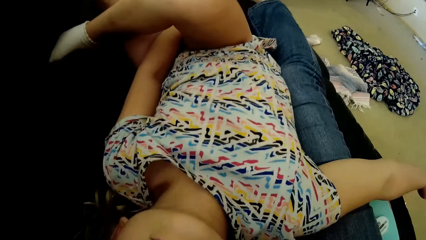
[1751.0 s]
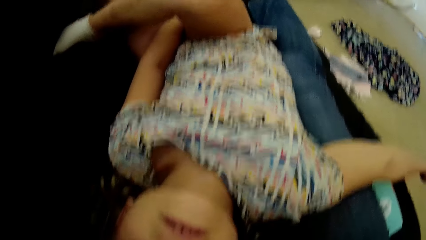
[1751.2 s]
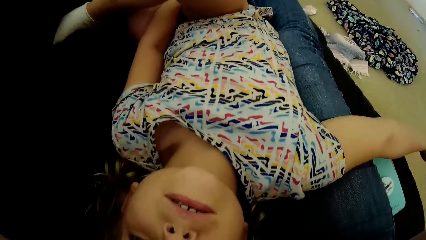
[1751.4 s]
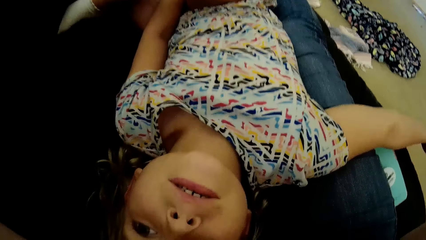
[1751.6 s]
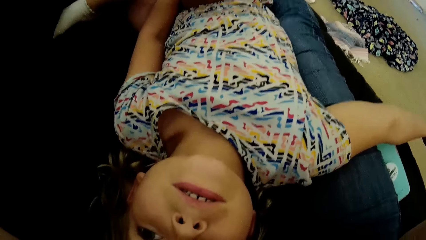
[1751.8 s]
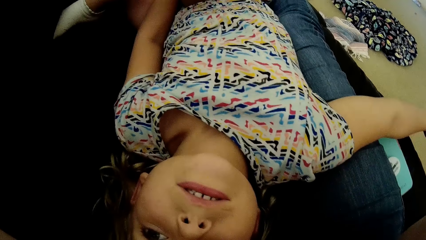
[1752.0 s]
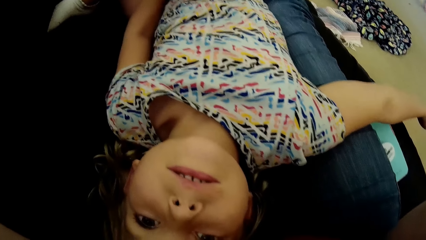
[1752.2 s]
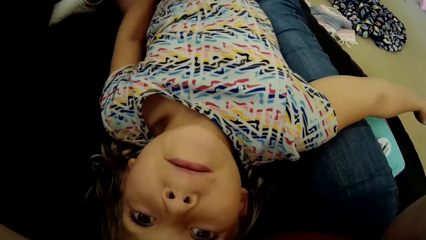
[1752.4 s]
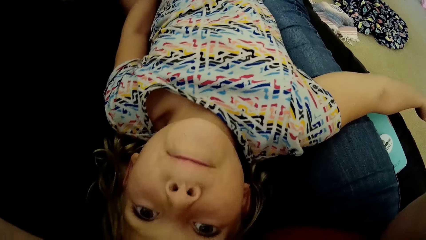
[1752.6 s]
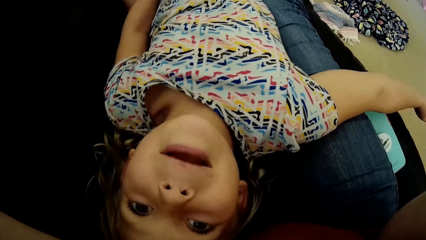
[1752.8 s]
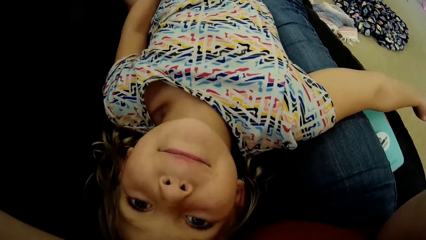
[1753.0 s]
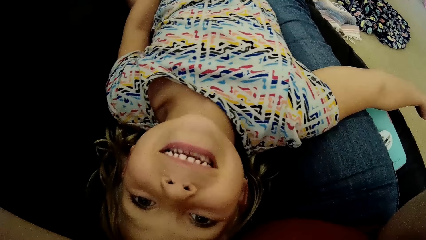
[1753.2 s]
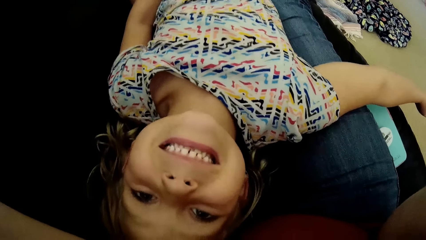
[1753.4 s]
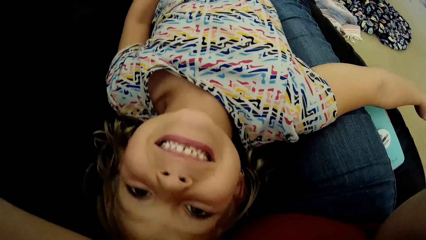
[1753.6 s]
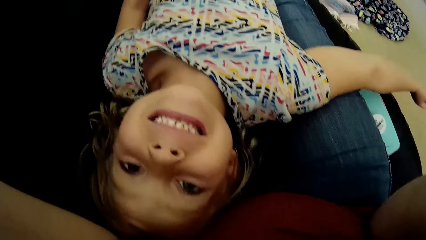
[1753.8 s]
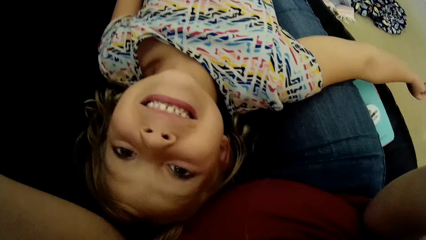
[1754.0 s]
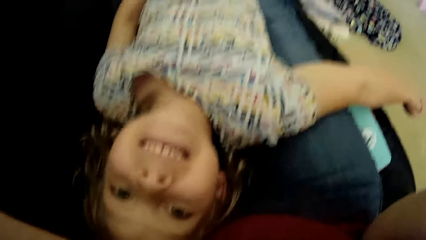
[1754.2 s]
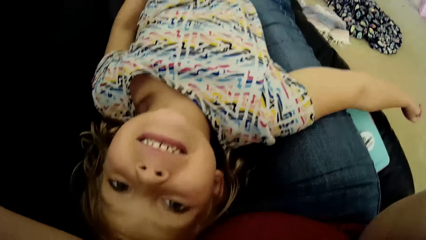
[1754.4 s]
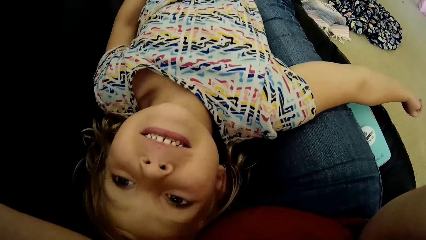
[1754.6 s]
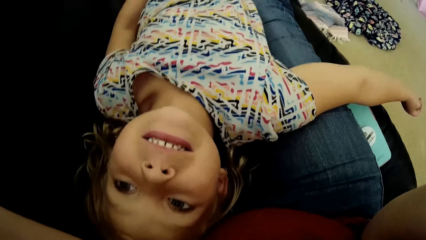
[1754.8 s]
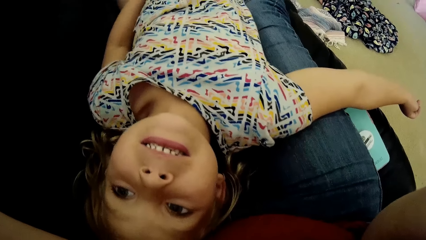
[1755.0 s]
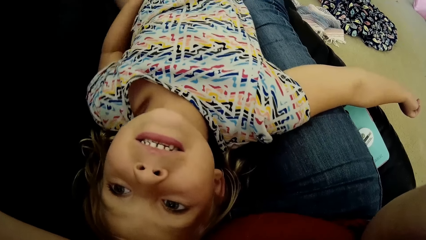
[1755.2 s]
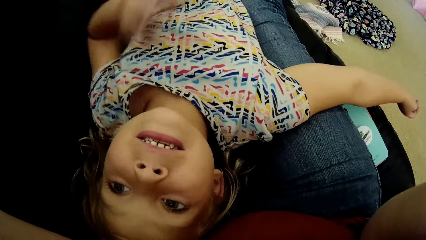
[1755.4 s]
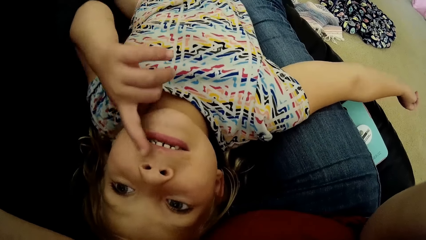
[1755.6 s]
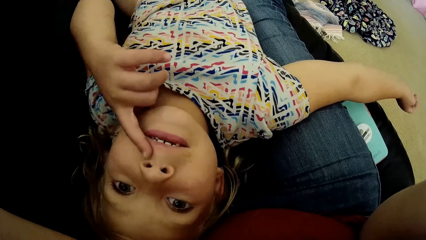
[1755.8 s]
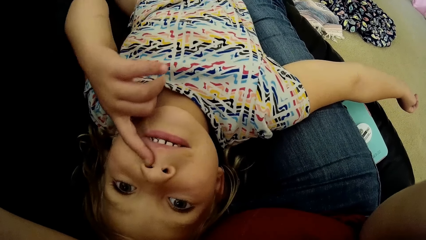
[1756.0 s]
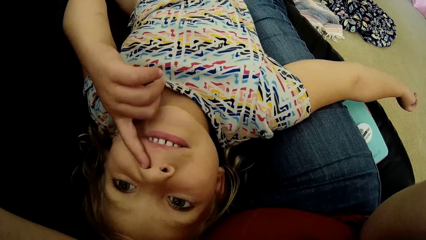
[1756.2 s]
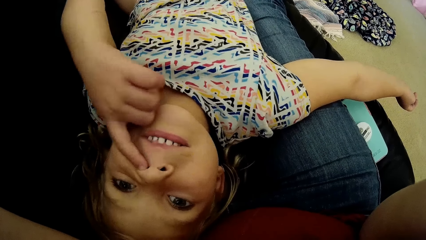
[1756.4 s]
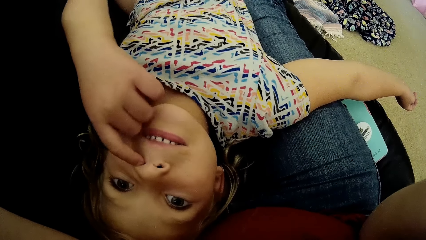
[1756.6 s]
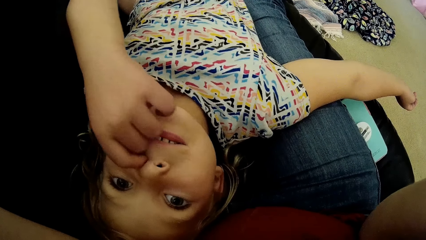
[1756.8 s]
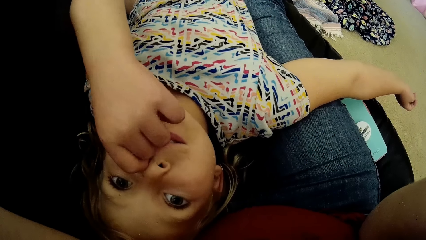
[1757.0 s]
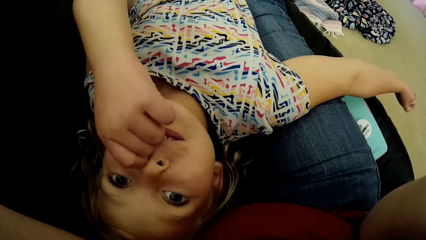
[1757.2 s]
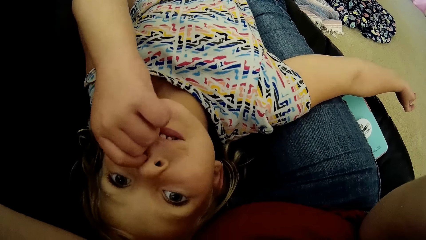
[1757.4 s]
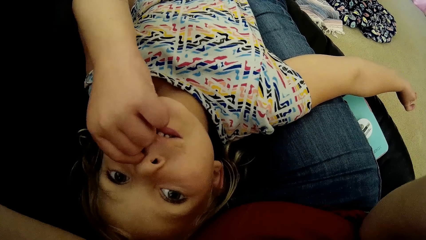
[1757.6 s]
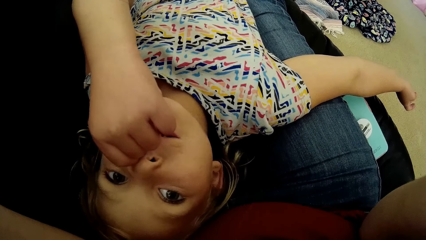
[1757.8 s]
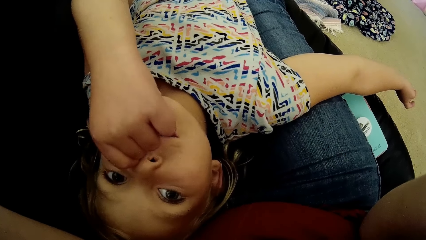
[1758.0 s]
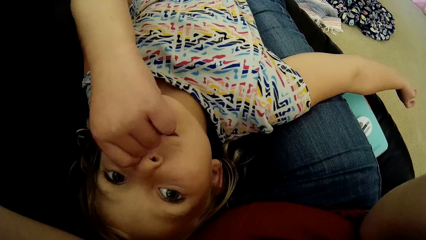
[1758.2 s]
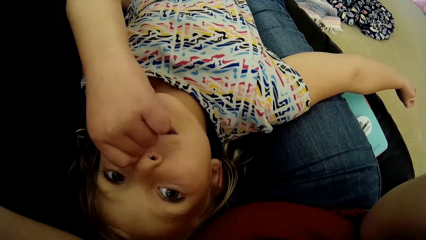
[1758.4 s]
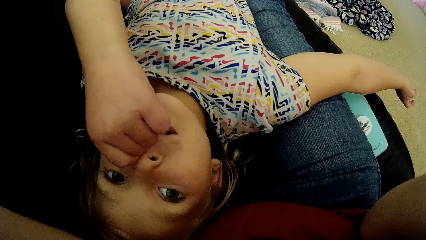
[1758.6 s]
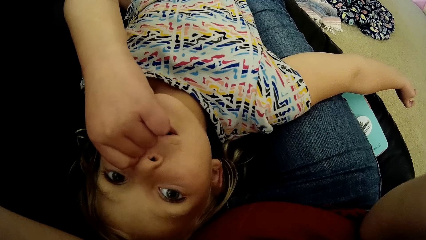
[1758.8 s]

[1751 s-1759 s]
A baby looks at the camera wearer. The baby speaks to the camera wearer. The baby puts her left index finger in her nose.
